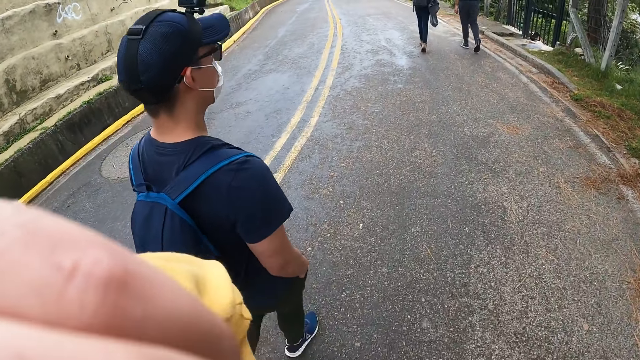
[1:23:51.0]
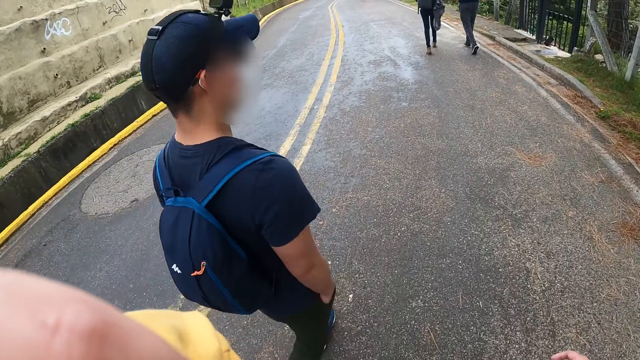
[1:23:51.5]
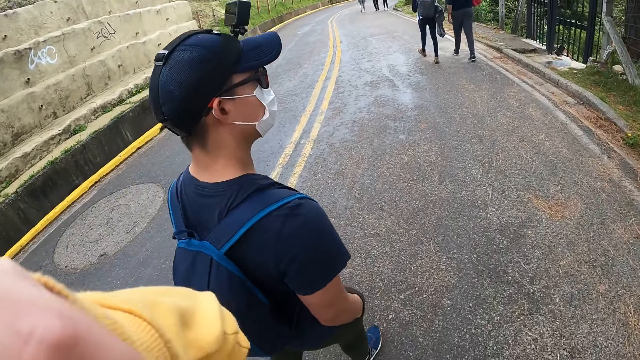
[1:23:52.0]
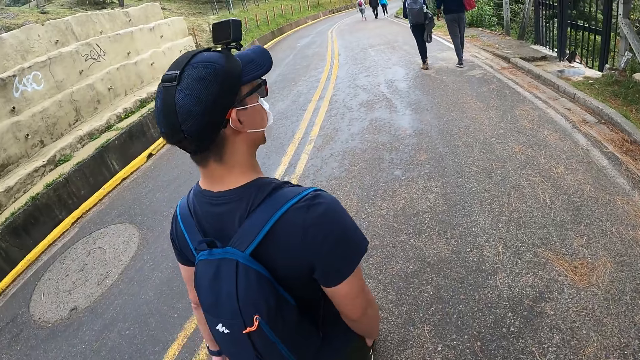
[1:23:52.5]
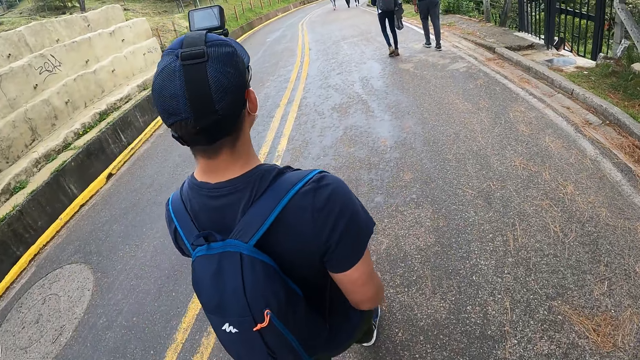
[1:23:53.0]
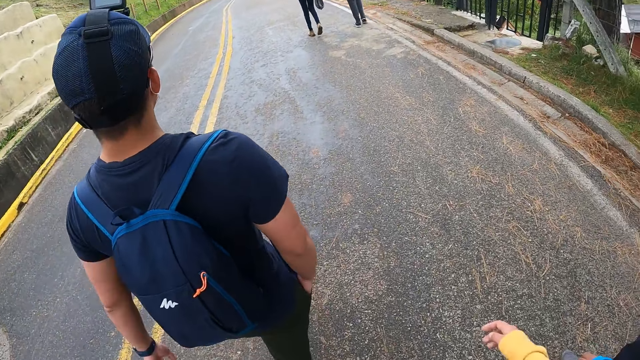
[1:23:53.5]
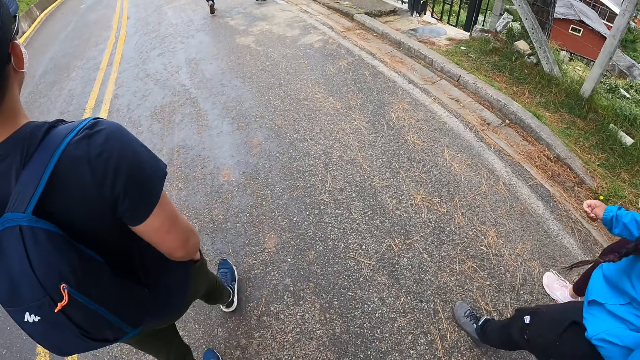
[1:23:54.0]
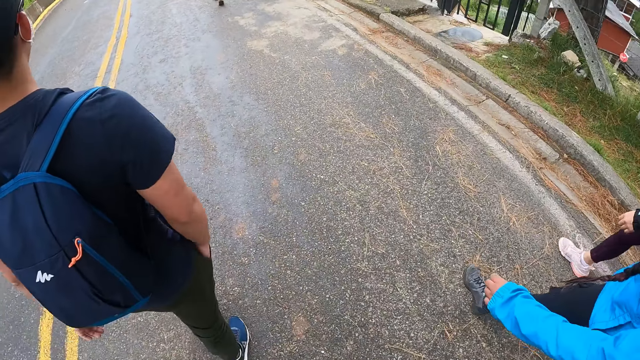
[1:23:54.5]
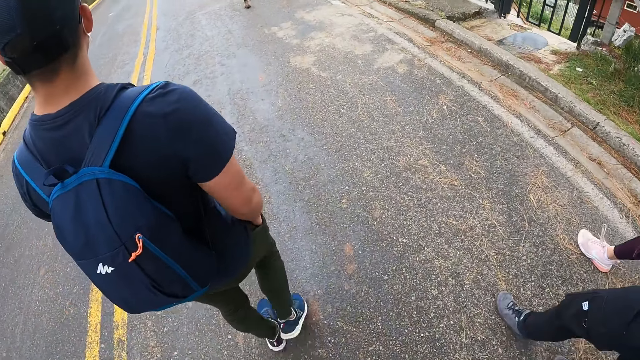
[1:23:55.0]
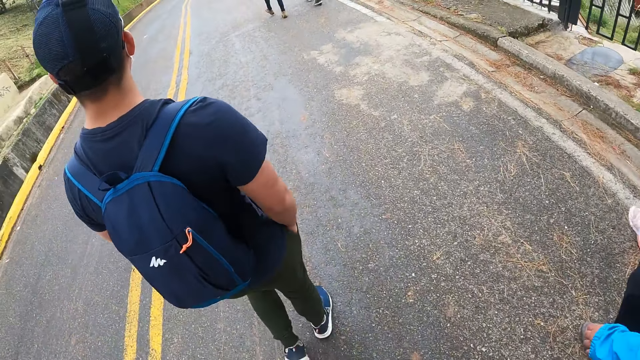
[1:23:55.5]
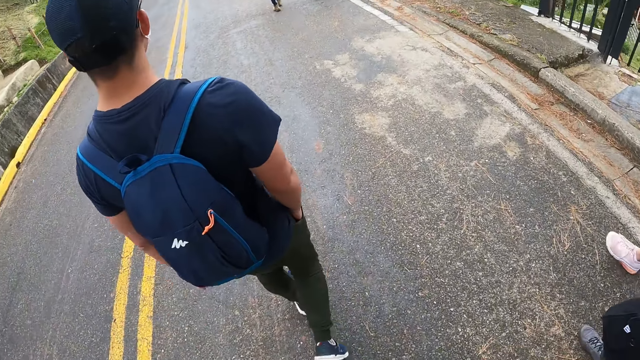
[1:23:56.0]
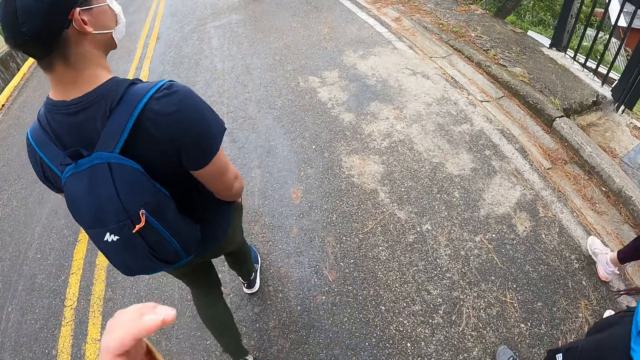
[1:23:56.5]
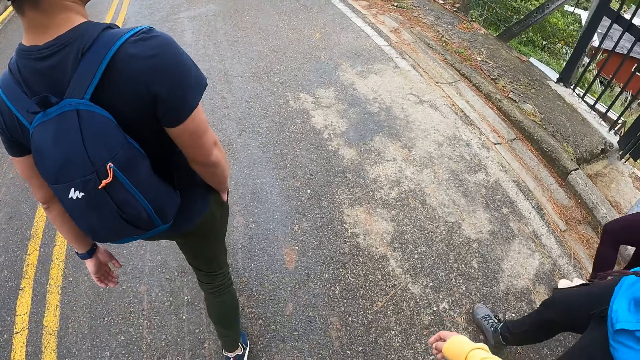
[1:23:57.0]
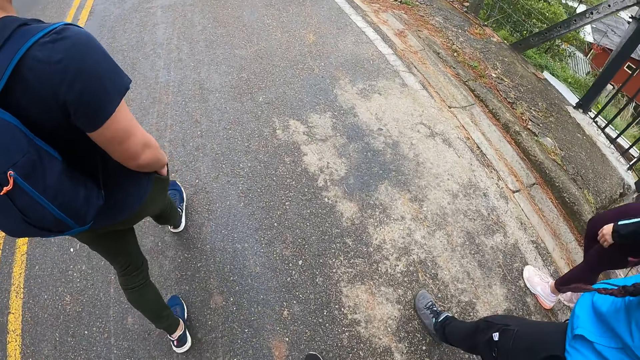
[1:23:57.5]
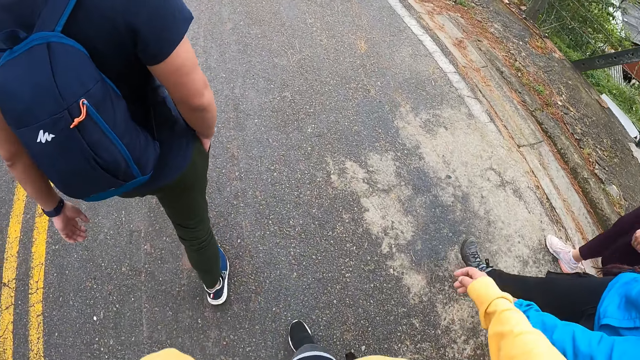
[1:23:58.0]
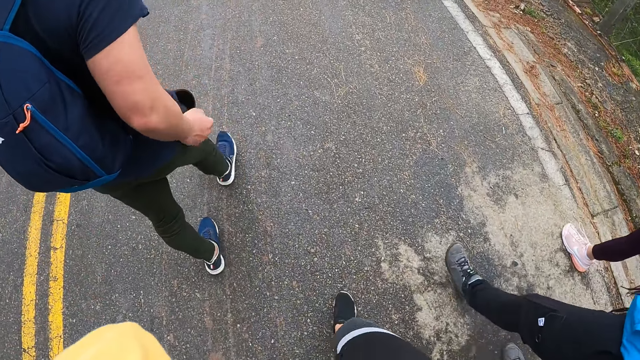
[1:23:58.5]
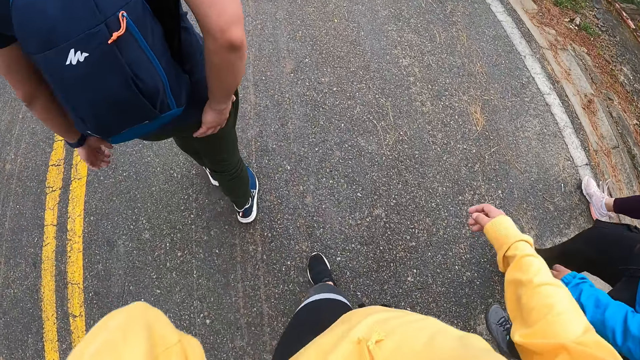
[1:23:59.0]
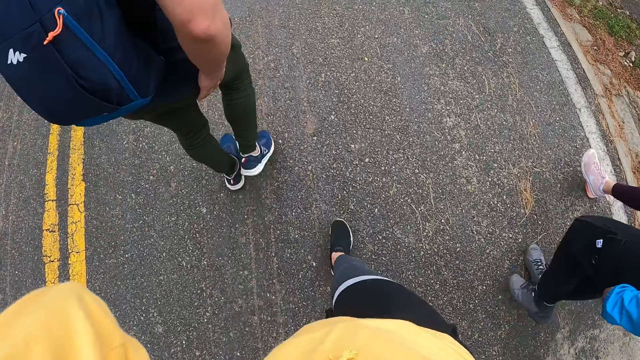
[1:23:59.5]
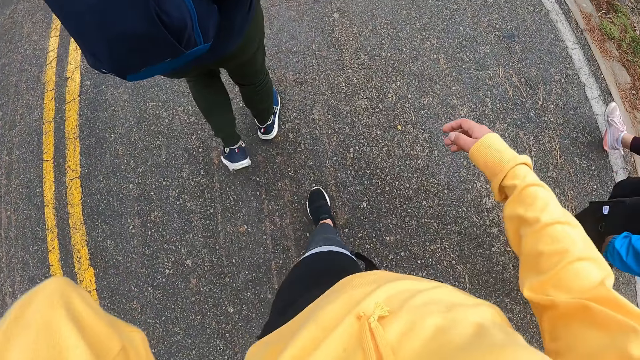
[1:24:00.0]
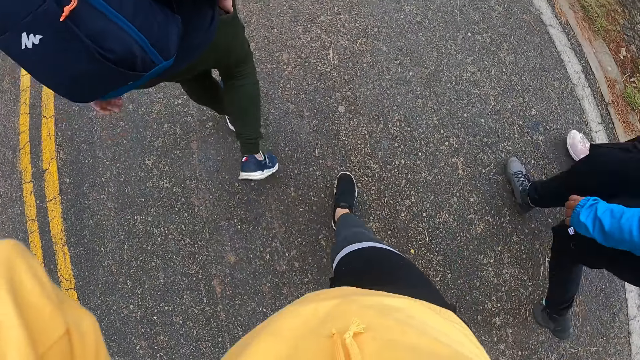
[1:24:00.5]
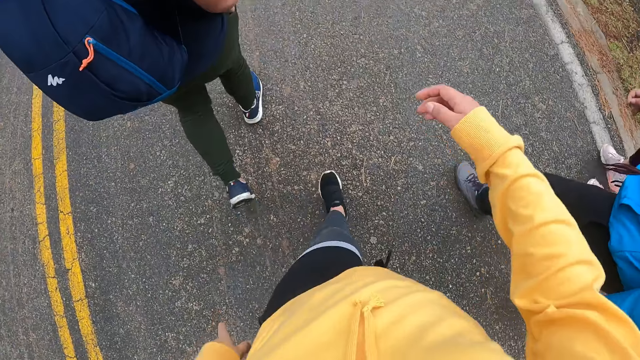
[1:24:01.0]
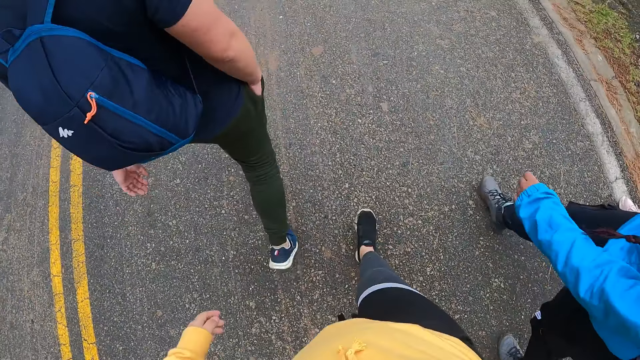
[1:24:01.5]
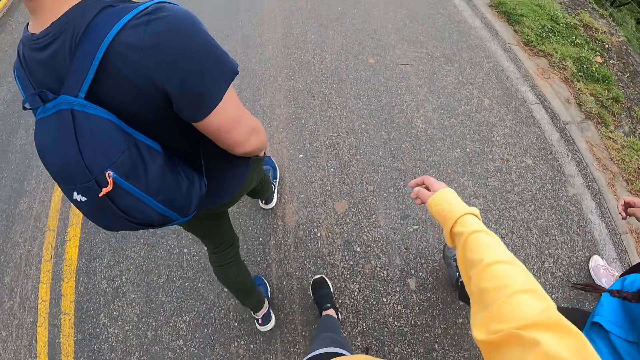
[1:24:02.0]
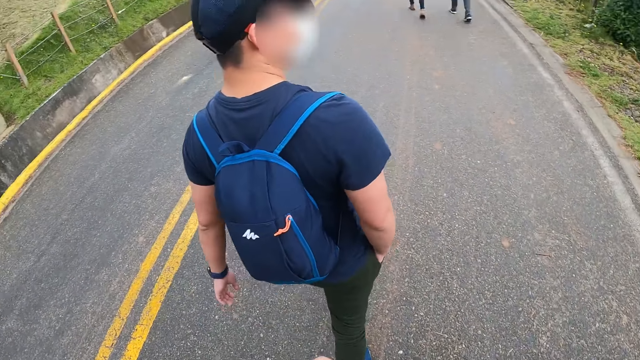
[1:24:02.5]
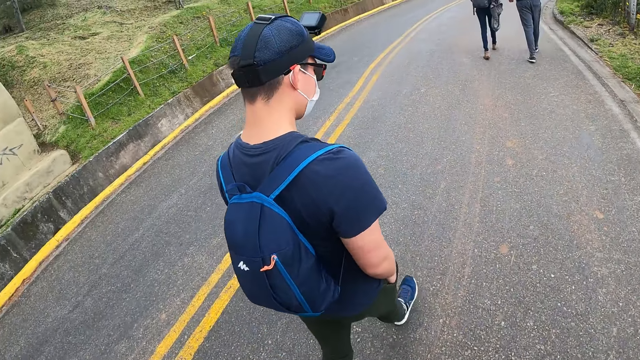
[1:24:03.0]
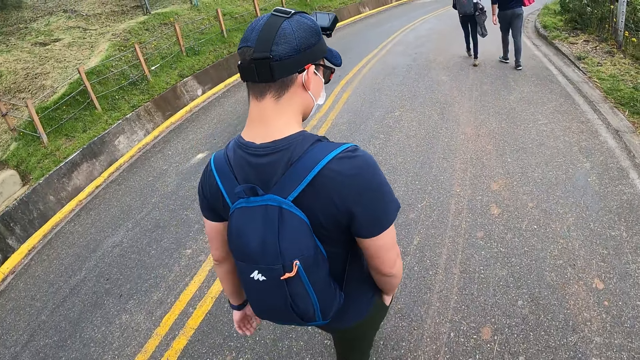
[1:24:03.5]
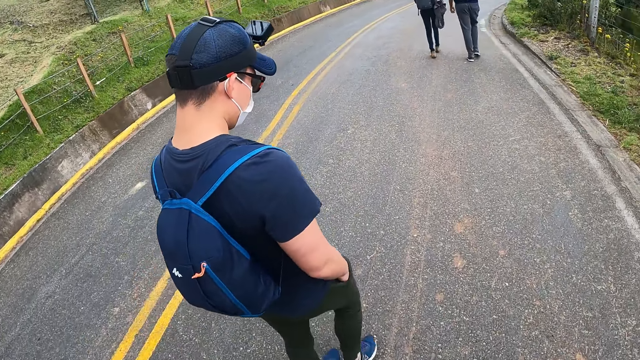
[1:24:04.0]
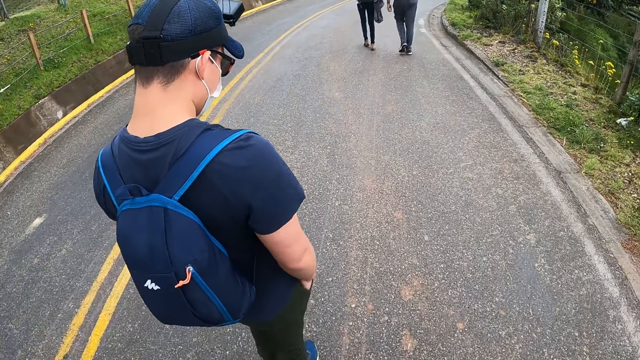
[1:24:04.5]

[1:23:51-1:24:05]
The camera wearer touches her face with her left hand. The man removes his right hand from his trouser pocket, rubs his trouser with his right hand and puts his right hand into his trouser pocket.

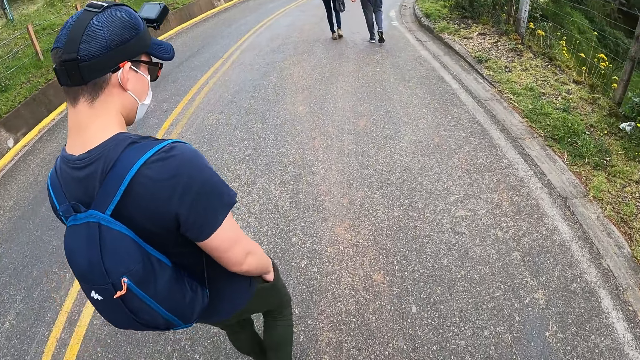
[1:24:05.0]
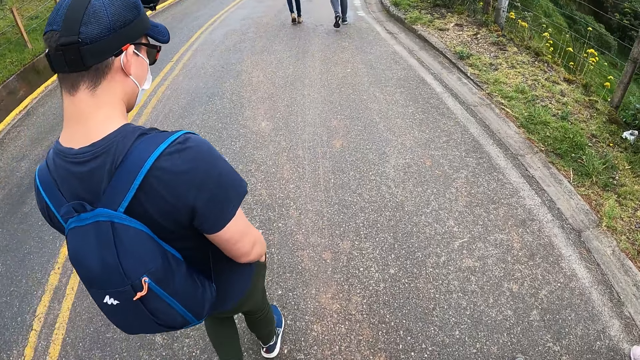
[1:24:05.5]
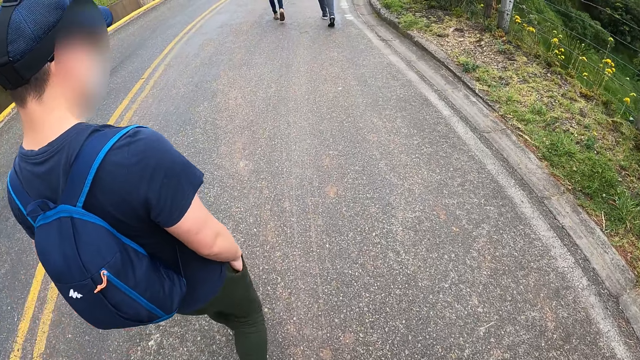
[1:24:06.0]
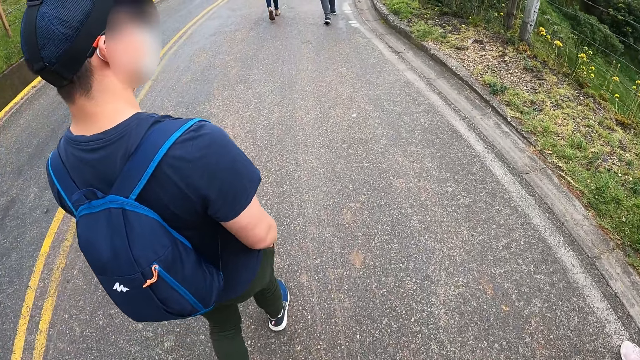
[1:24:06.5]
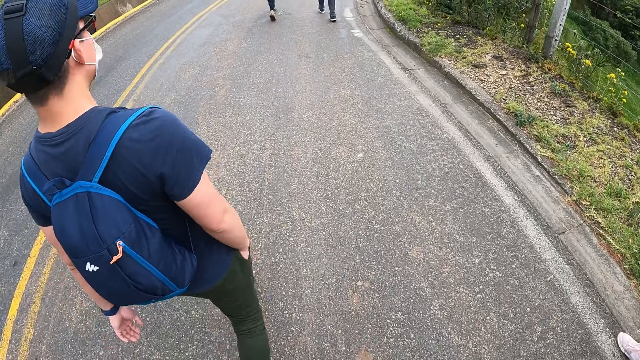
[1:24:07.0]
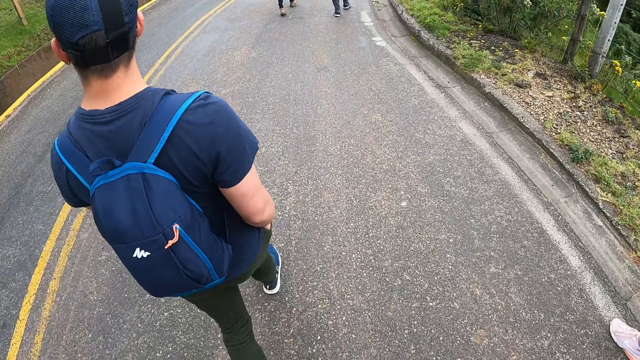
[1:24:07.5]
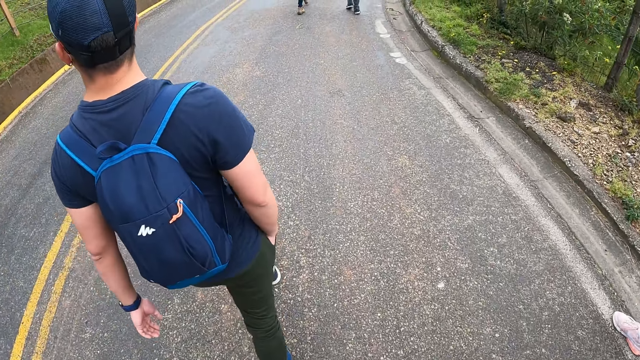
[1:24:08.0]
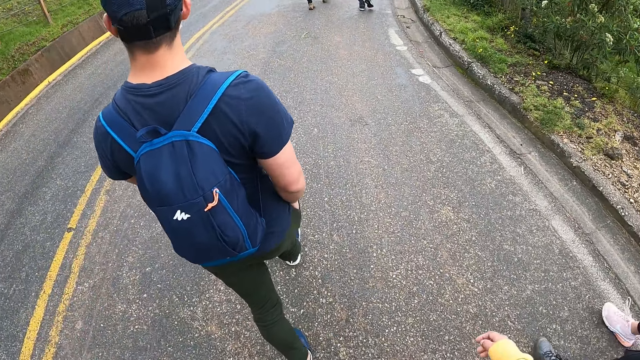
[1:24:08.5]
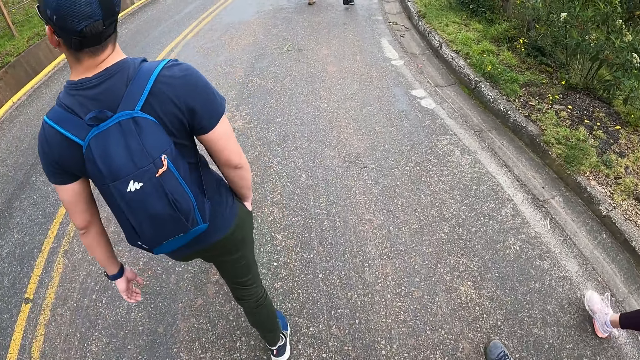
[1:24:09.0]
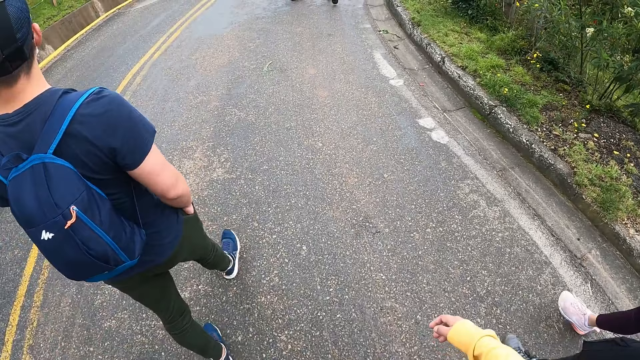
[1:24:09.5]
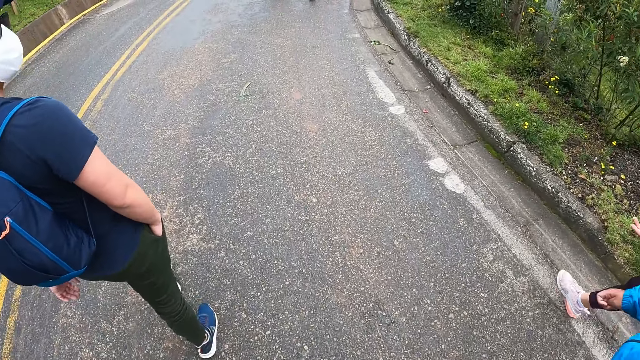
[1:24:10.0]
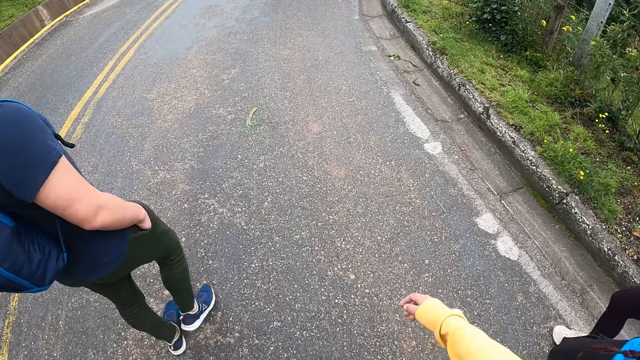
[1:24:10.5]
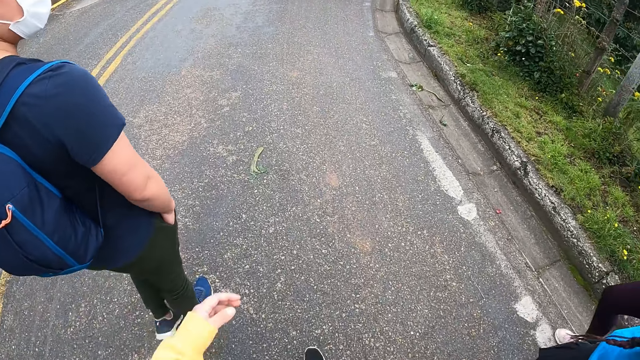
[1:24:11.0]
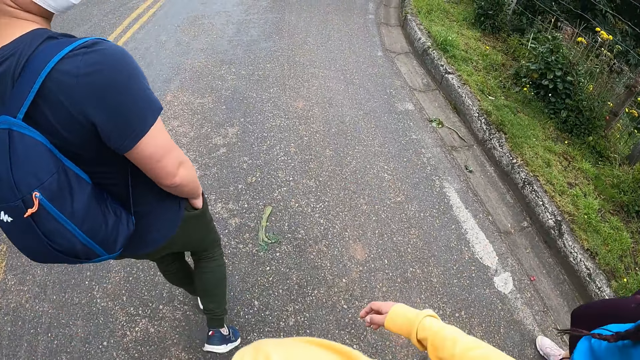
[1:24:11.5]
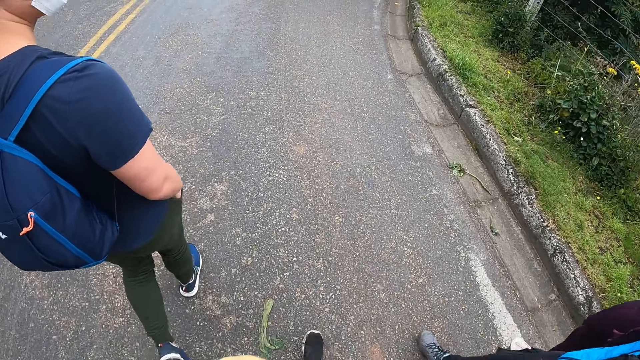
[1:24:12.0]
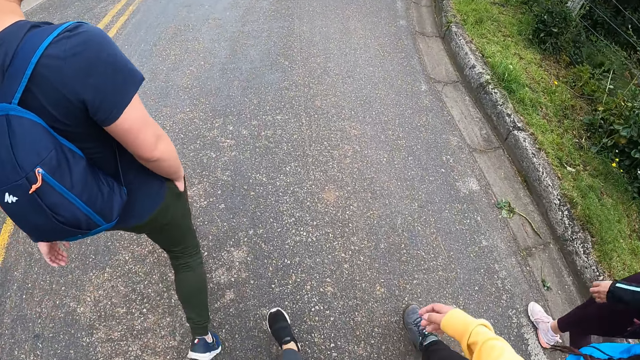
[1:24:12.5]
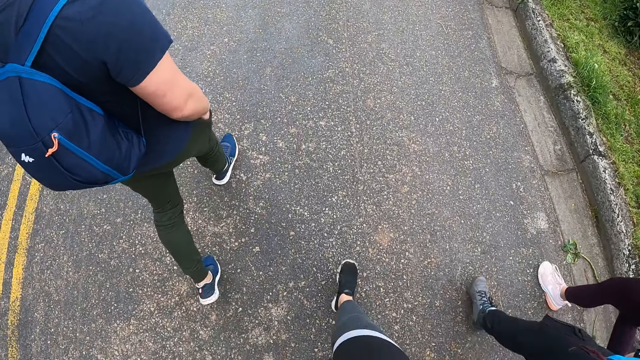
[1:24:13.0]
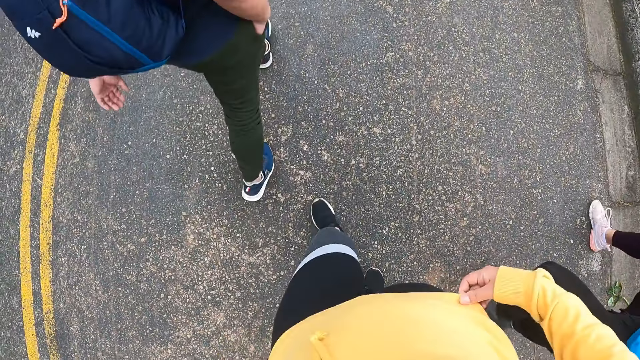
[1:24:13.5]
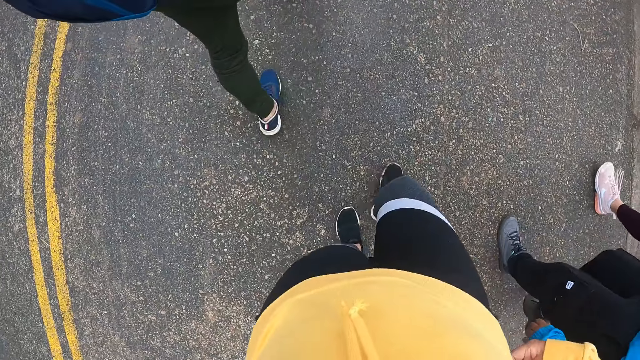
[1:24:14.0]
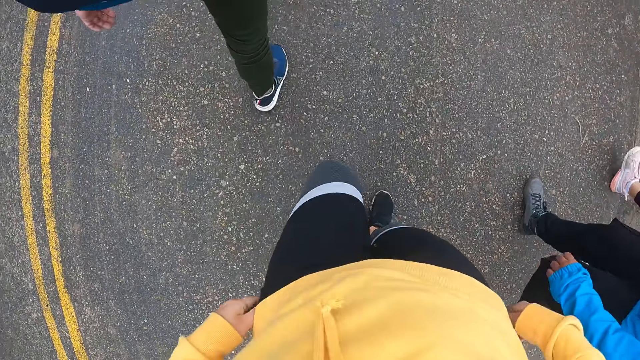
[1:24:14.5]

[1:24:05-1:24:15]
The camera wearer adjusts her cloth with both hands. She puts her left hand inside her trouser pocket.
